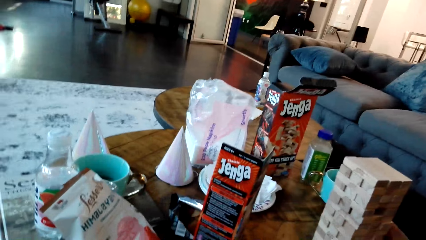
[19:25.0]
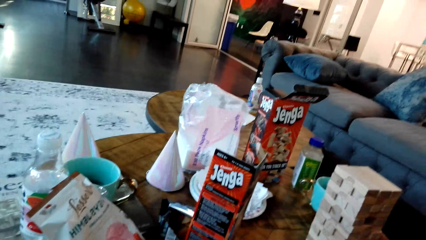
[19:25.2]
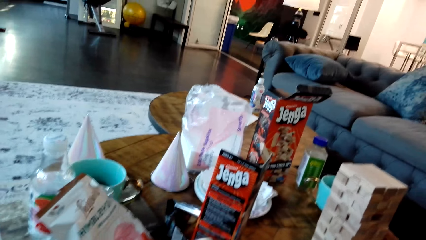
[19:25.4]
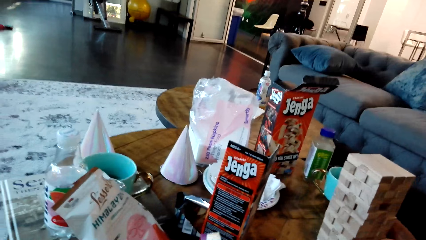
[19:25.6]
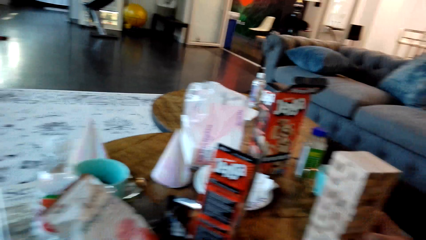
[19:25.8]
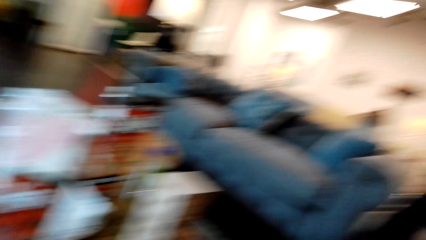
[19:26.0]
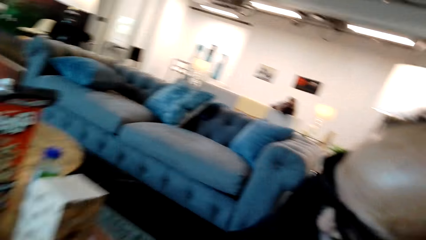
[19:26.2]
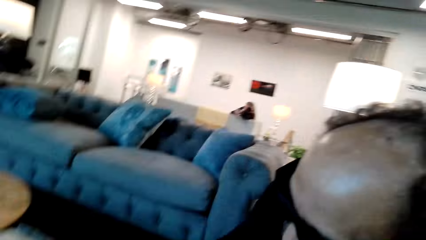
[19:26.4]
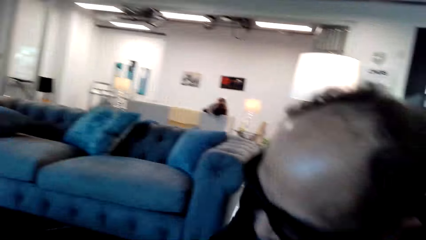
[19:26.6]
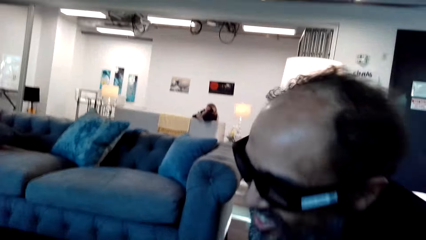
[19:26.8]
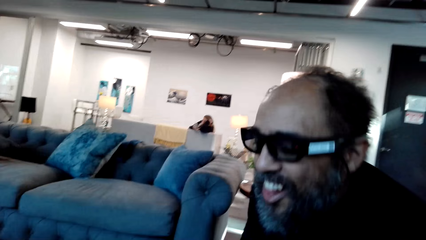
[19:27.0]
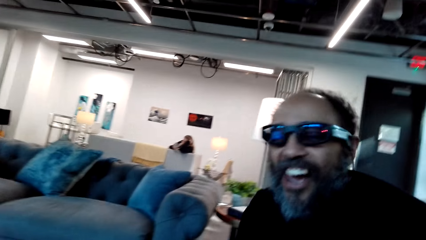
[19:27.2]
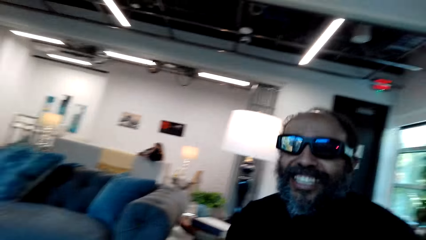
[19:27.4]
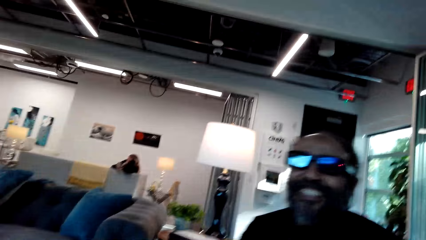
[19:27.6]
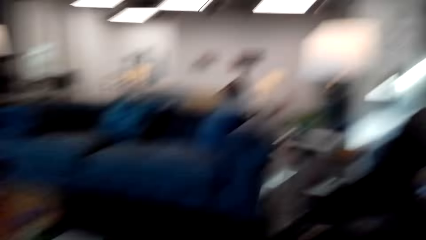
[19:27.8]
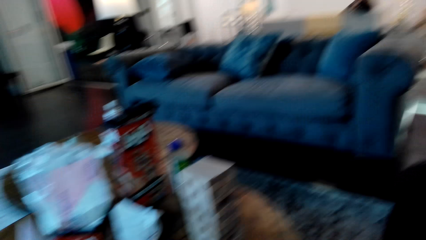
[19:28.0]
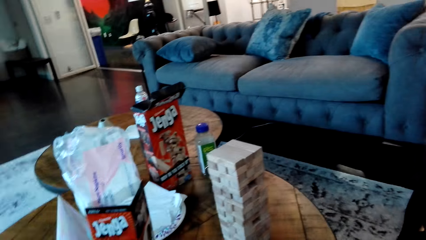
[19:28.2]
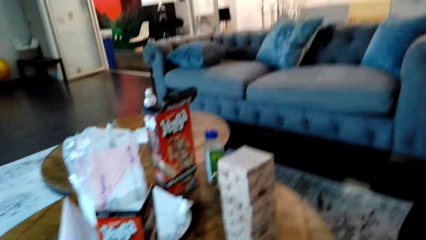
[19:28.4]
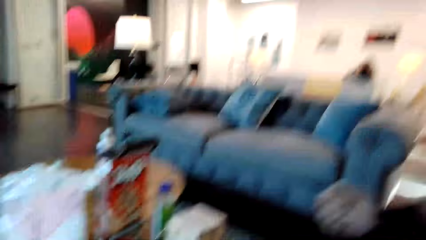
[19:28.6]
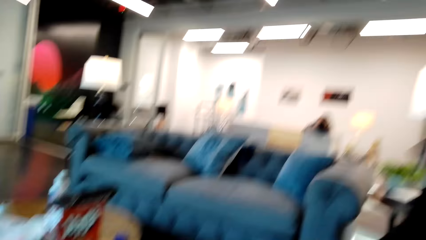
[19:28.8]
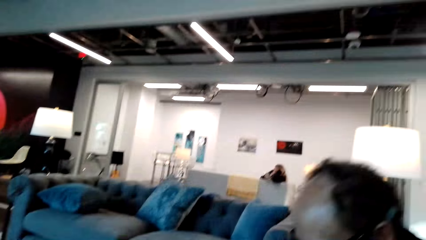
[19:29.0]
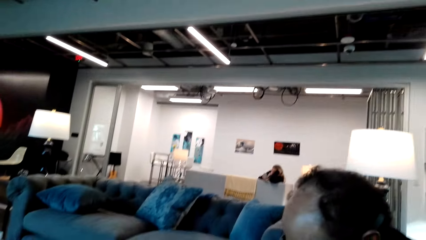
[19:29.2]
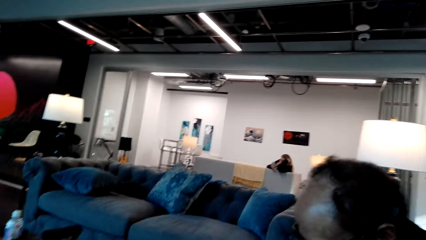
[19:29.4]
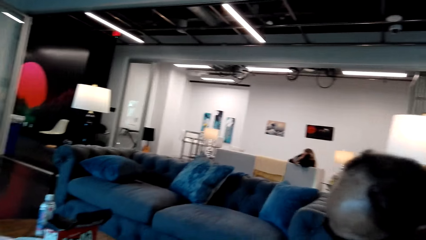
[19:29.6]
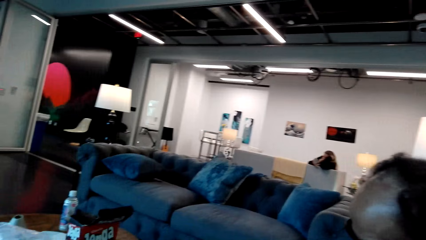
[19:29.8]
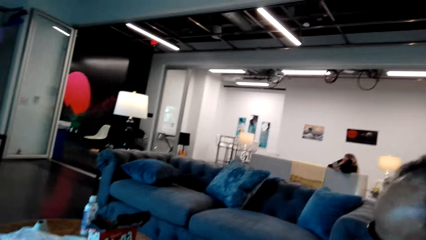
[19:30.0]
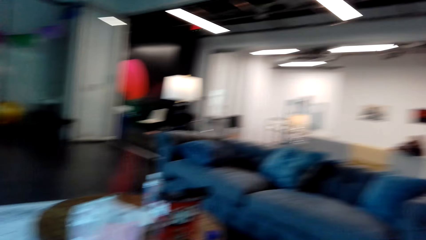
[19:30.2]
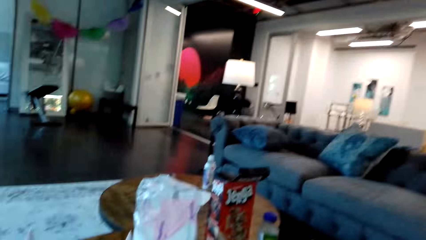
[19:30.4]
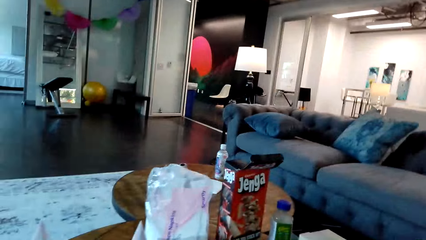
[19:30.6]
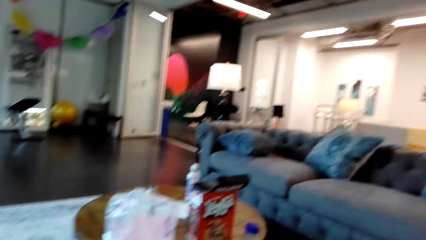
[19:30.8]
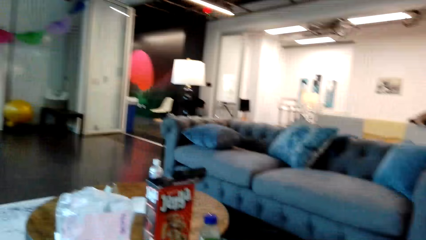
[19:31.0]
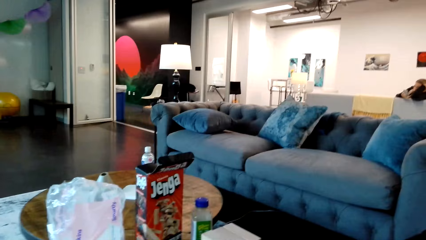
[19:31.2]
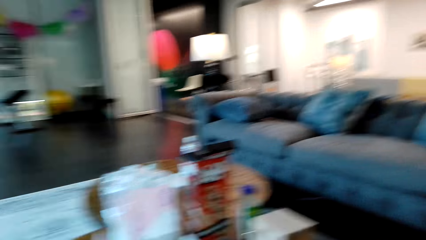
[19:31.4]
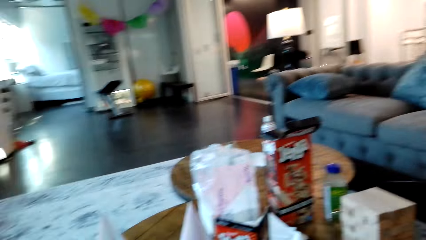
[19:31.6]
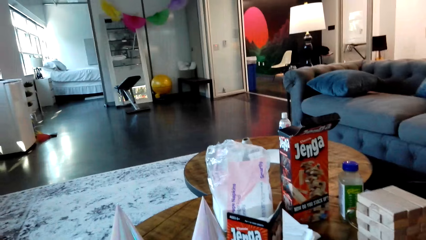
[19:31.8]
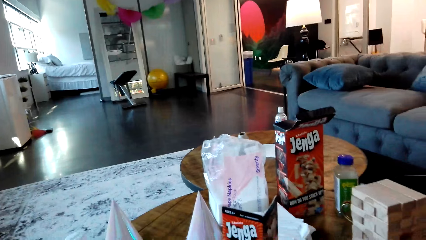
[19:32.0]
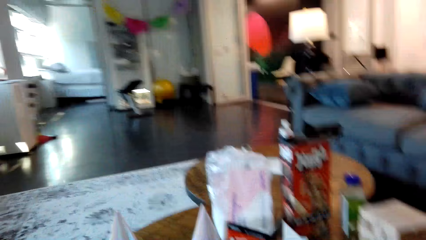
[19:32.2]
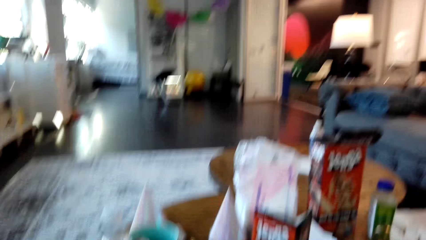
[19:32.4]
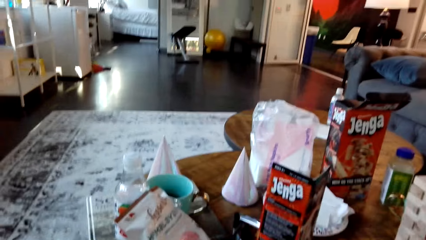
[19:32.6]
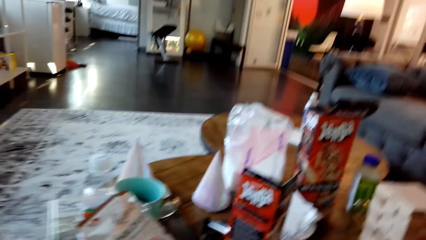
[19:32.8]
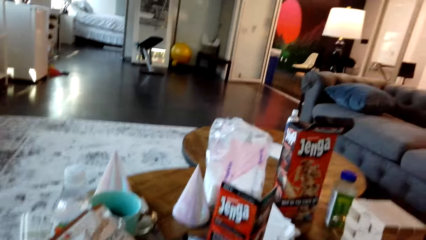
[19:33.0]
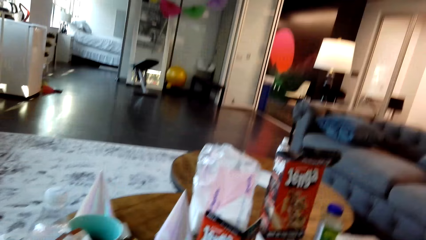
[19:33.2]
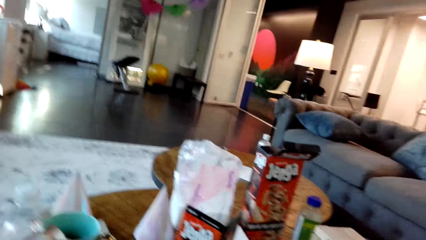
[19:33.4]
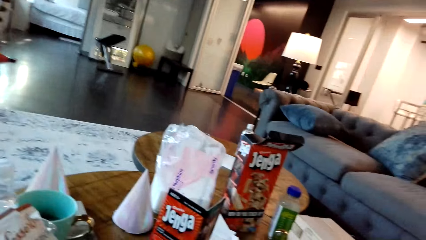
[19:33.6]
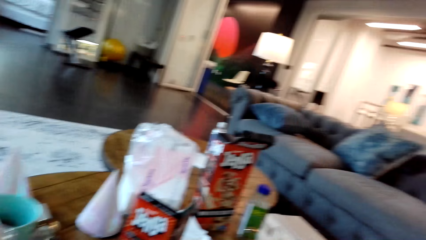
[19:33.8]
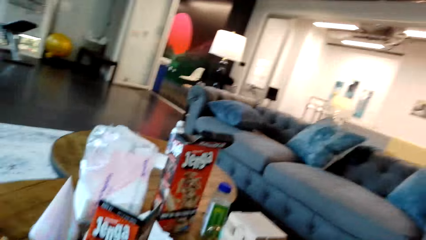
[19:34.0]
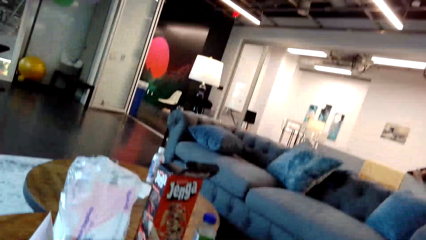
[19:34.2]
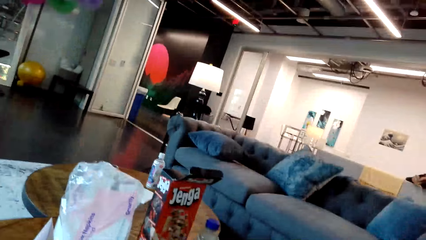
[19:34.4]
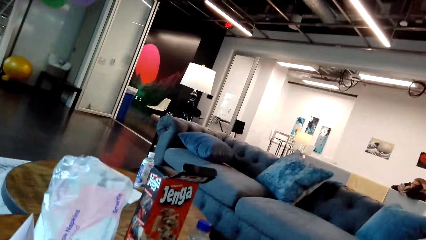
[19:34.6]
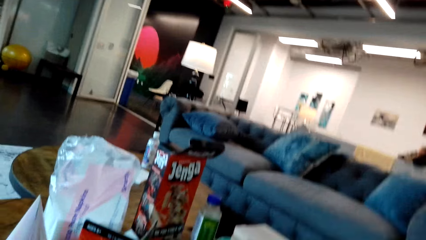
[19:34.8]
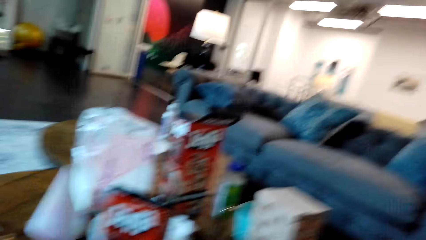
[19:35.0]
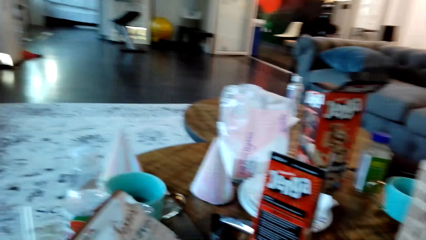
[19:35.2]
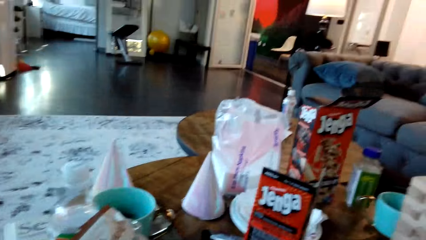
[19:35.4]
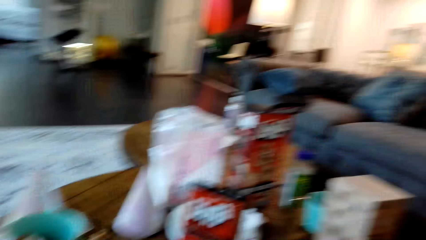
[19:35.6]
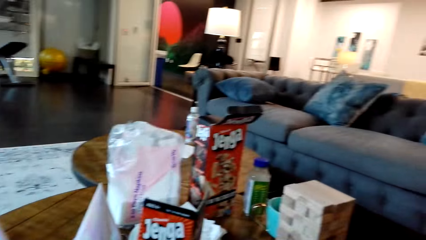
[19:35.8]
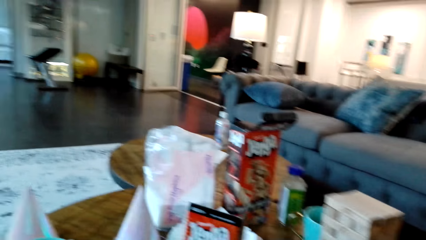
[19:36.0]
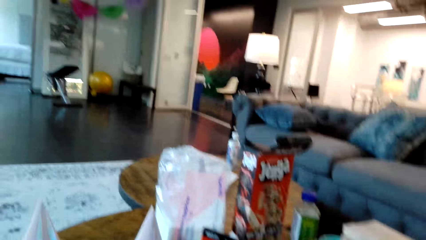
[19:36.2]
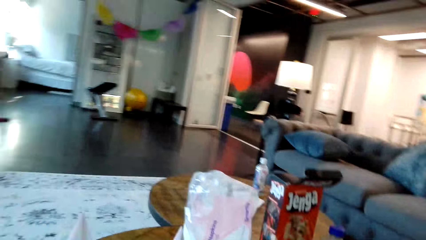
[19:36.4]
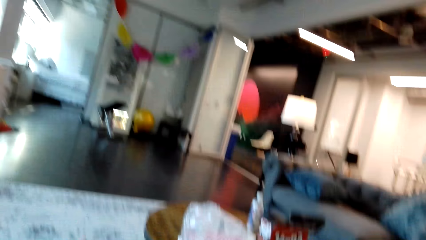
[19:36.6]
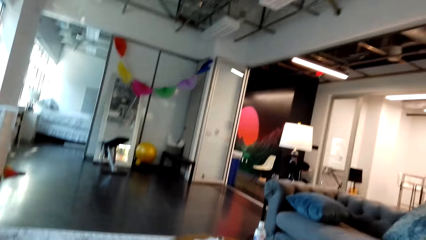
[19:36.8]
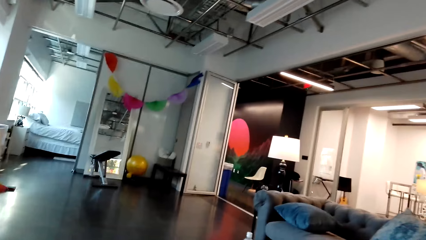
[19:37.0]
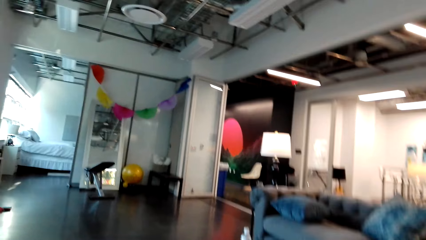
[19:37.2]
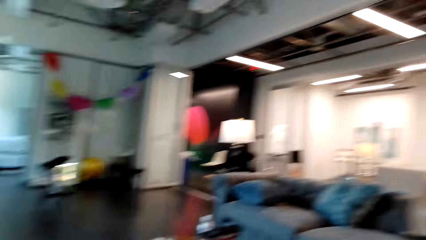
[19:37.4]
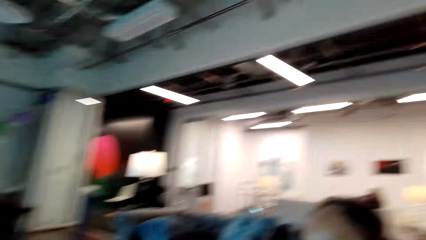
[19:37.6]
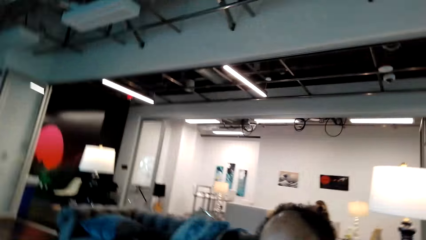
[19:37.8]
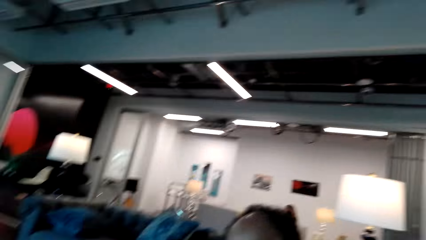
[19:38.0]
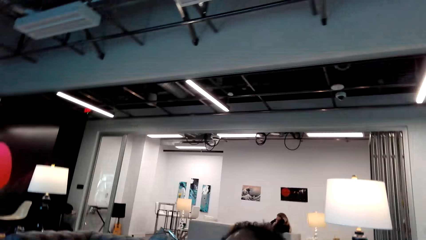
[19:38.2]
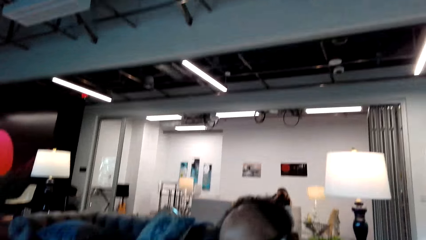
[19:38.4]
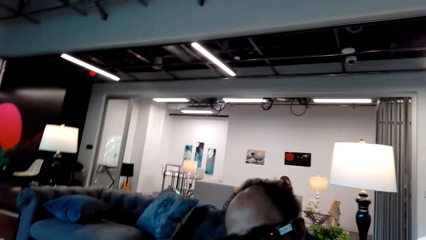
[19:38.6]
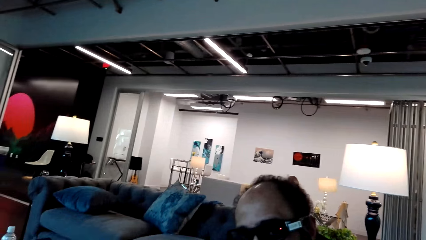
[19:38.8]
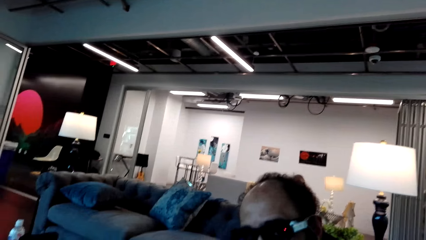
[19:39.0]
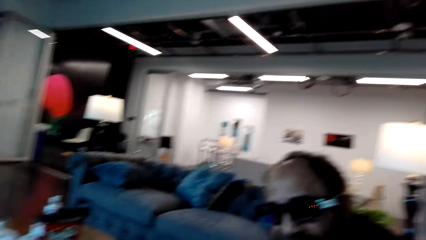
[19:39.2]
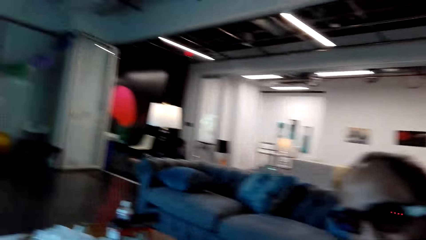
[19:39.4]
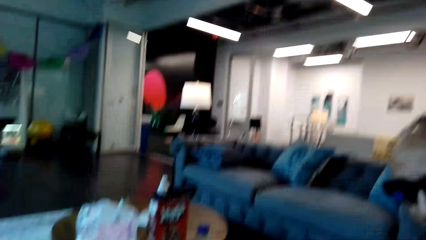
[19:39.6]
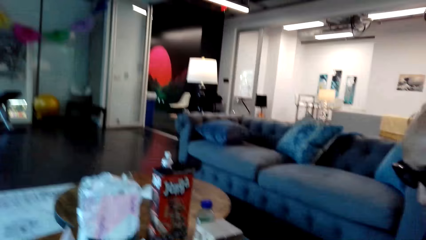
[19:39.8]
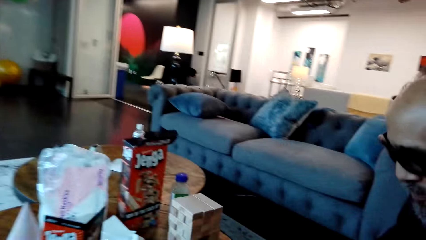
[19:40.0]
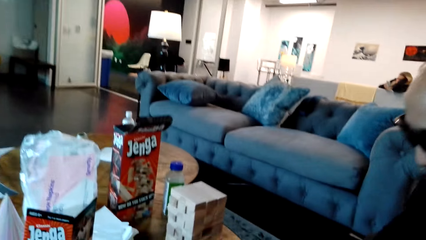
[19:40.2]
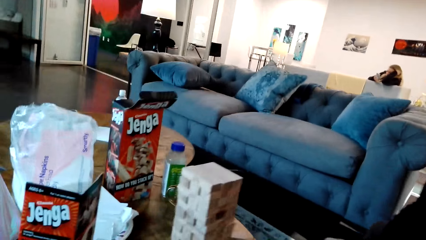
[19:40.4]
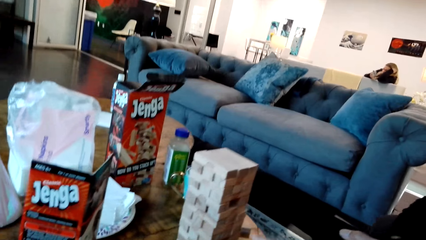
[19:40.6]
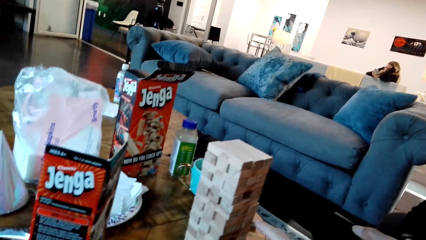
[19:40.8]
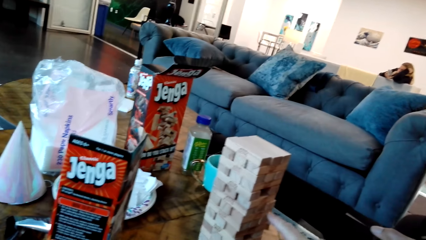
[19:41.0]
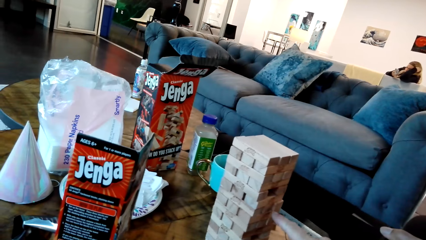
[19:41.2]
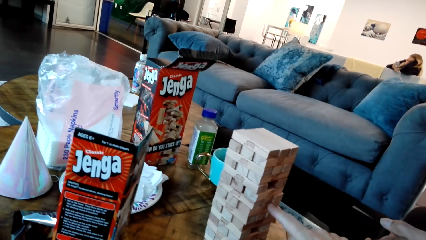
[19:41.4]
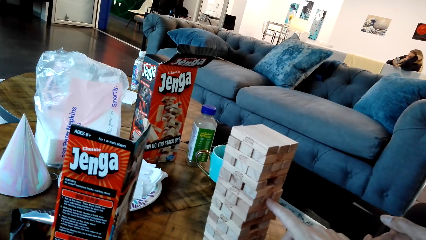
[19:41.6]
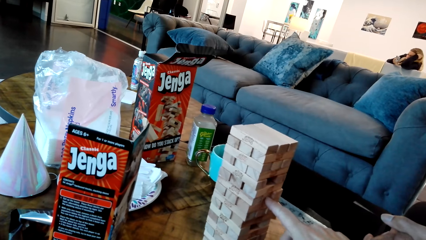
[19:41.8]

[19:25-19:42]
The camera wearer looks at a man. They talk with the man. They look at the blocks. They look around the house. They look at the snacks on the table. They look at the man. They look at the blocks.
